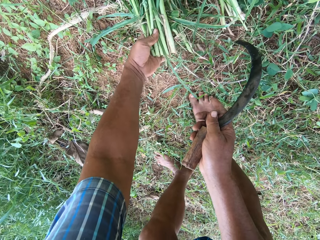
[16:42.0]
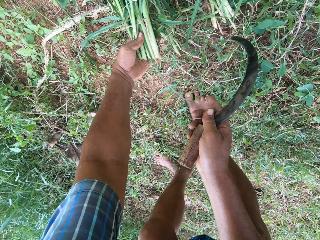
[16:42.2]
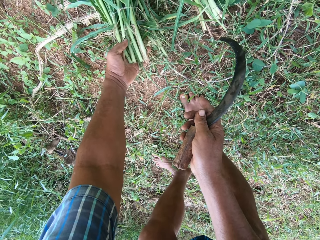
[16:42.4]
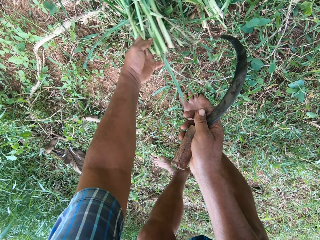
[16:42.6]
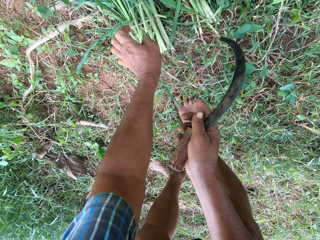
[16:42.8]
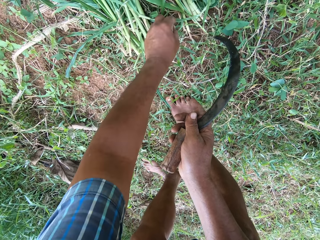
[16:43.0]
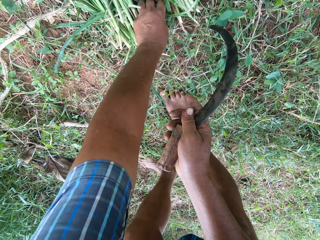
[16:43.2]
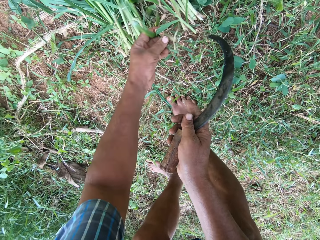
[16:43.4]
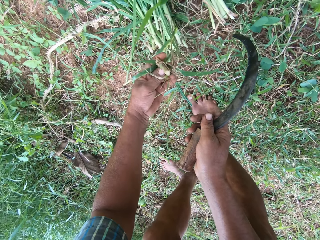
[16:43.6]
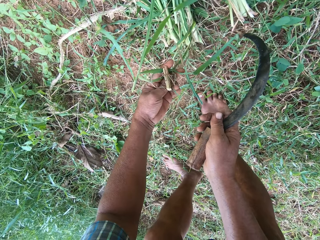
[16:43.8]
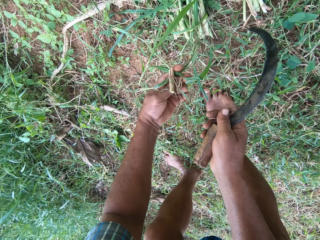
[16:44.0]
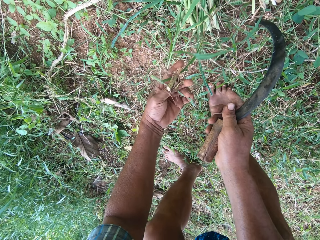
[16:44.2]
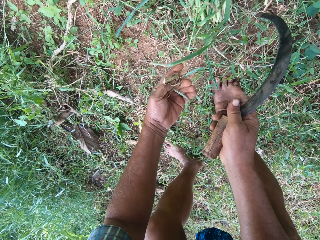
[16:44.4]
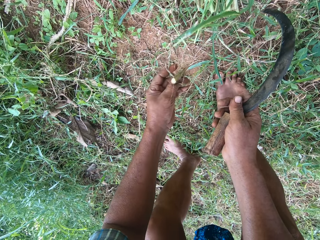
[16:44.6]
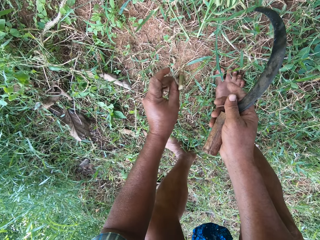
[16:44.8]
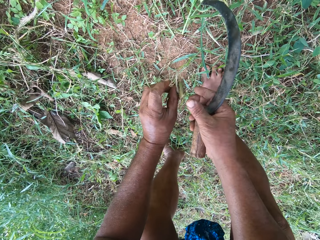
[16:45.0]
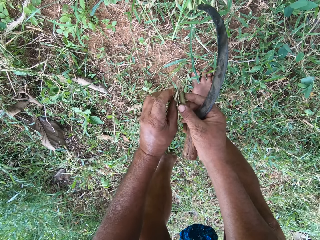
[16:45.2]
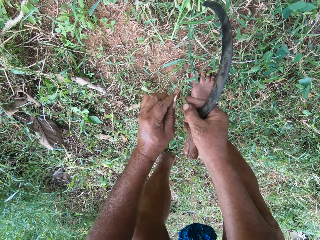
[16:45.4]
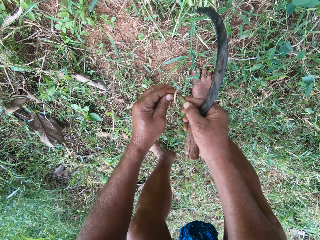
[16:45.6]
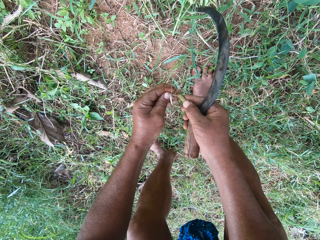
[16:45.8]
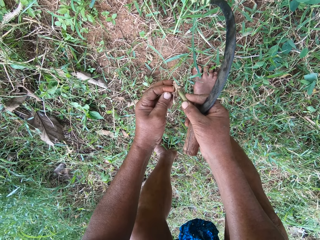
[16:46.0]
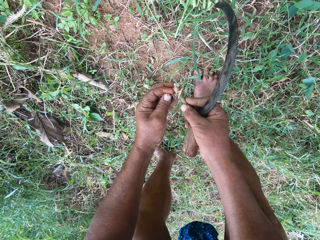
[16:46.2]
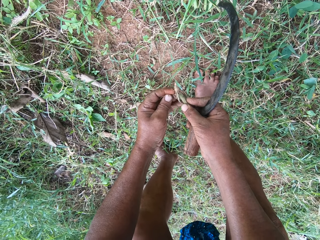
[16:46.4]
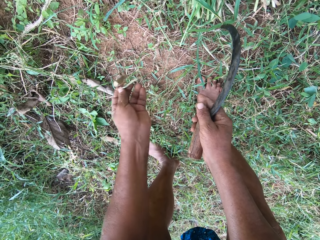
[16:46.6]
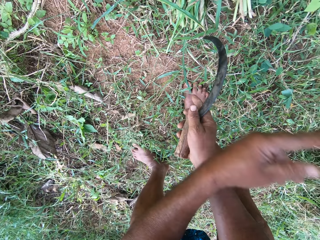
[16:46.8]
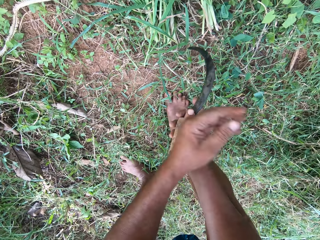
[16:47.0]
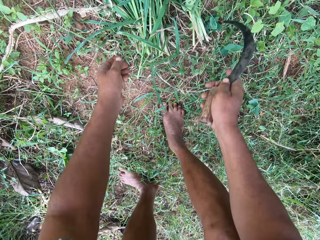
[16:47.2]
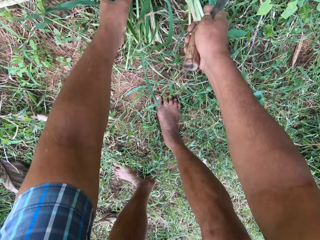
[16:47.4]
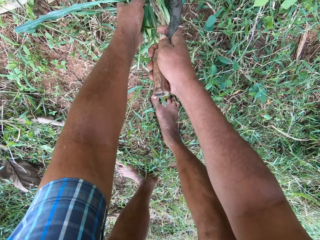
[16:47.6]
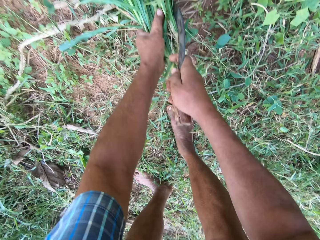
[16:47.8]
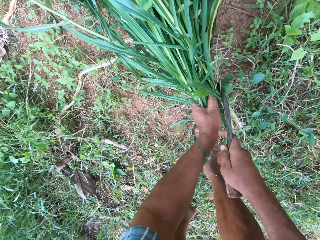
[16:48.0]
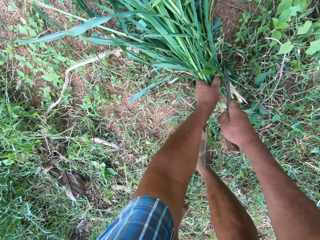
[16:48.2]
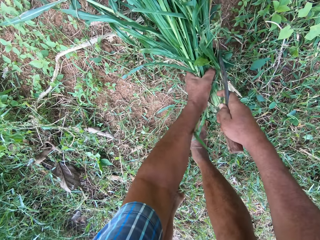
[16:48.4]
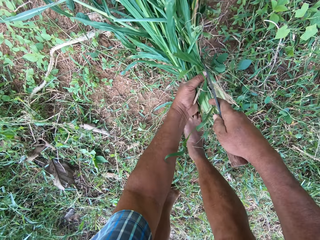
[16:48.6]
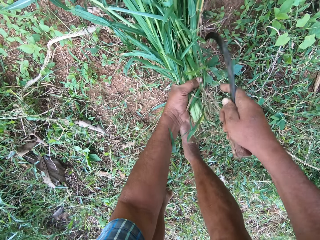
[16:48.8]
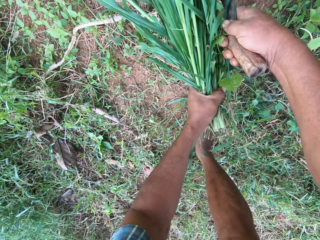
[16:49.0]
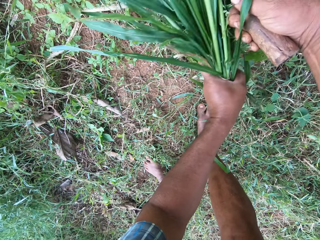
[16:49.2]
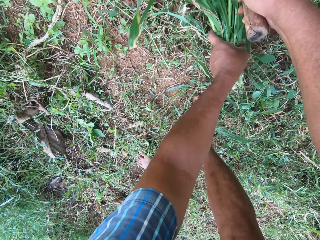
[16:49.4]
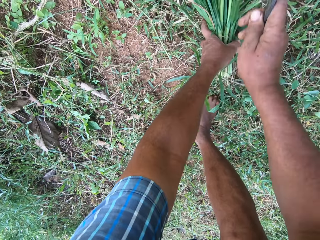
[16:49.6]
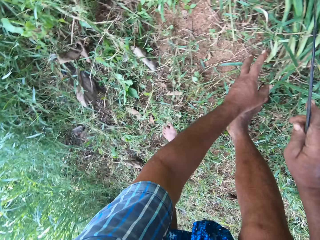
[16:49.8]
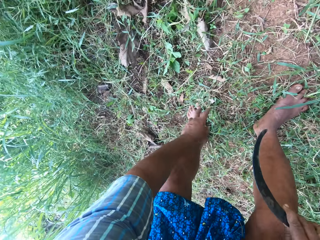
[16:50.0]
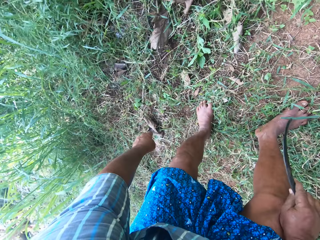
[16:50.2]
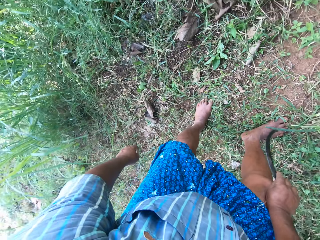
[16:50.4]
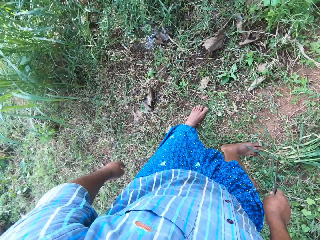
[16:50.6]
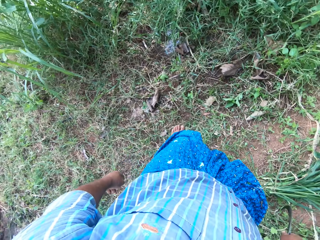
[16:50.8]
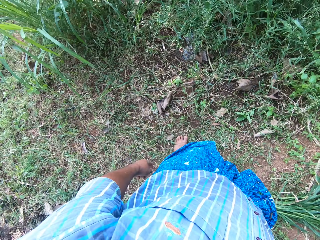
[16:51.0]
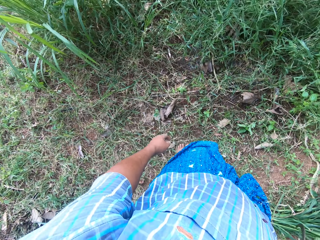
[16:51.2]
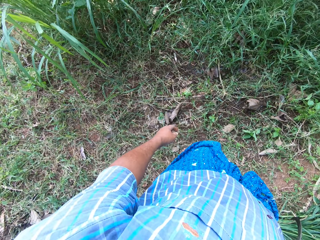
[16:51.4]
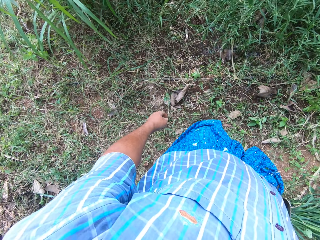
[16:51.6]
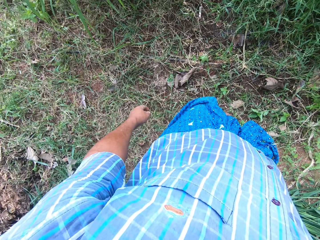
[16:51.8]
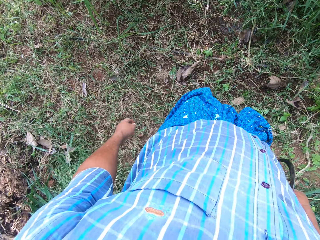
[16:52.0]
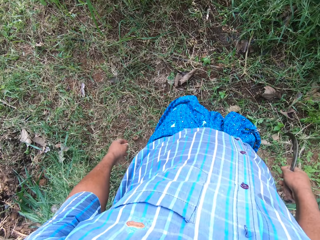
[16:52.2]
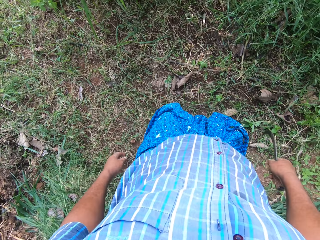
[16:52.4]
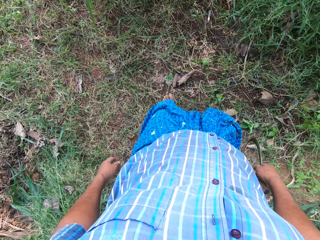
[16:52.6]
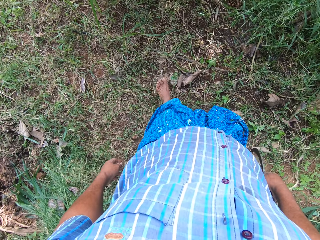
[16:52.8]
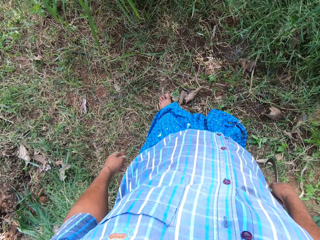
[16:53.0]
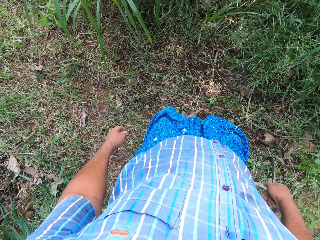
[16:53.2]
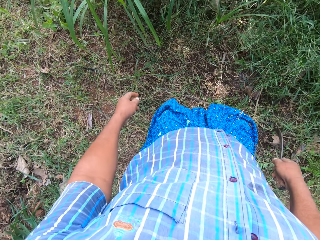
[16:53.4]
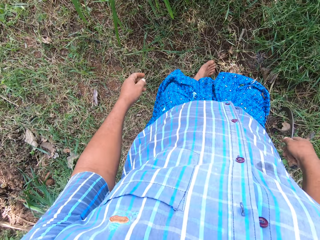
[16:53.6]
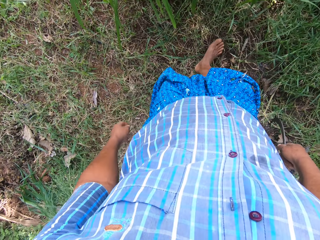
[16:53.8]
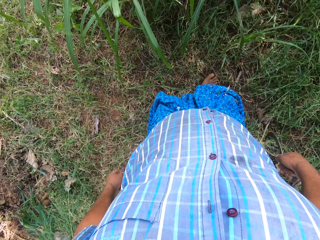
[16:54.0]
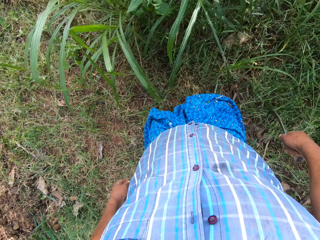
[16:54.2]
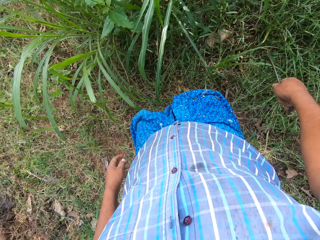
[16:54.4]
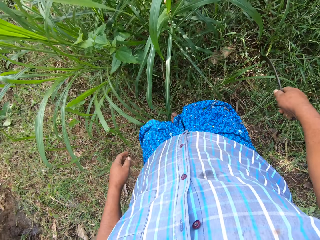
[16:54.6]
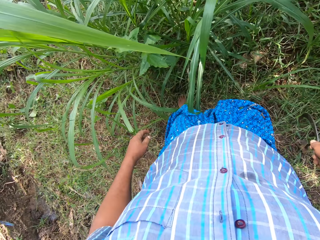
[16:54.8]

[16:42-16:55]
The camera wearer takes a branch or piece of napier grass stem with his left hand. He spreads the napier grass. He throws the branch away. He arranges the grass properly. He collects the napier grass together. He puts the napier grass down. He walks.

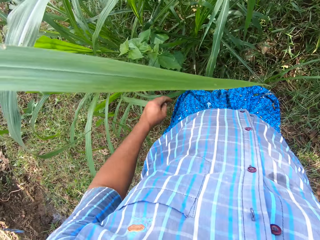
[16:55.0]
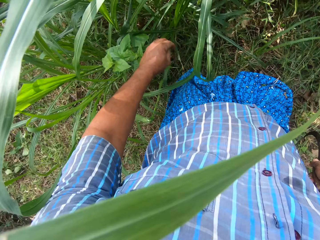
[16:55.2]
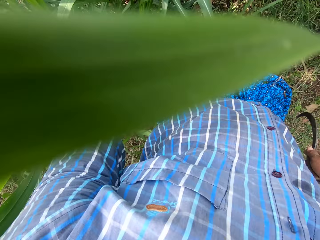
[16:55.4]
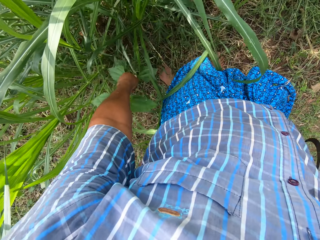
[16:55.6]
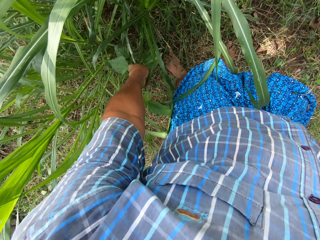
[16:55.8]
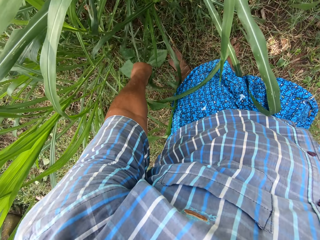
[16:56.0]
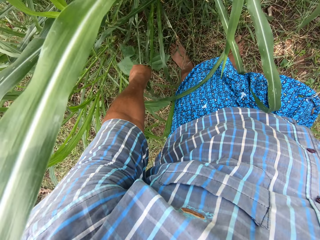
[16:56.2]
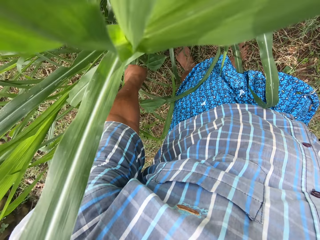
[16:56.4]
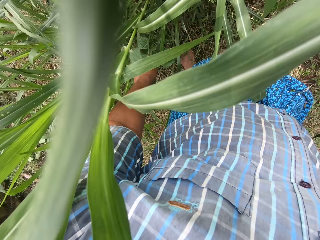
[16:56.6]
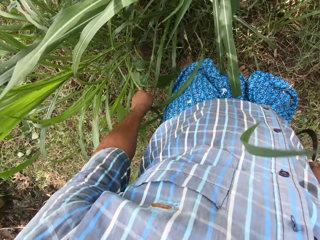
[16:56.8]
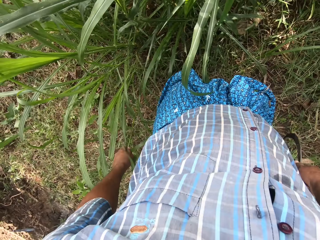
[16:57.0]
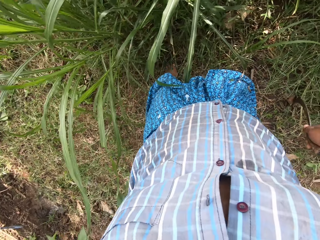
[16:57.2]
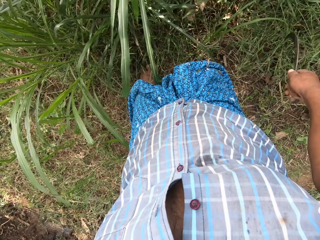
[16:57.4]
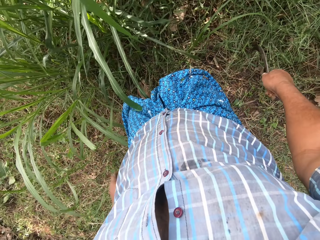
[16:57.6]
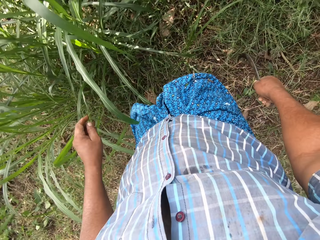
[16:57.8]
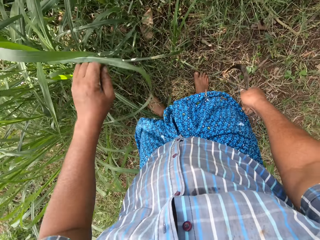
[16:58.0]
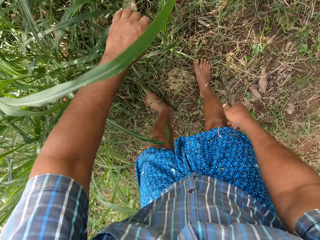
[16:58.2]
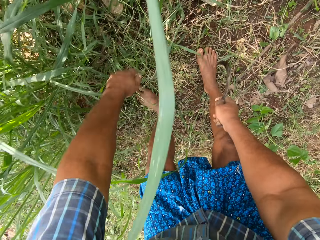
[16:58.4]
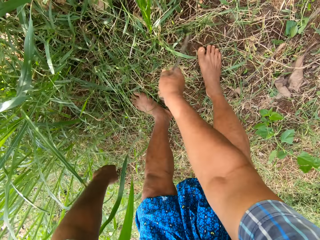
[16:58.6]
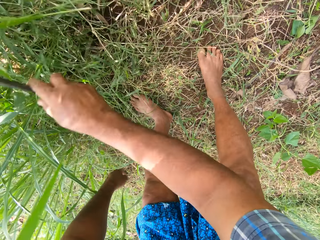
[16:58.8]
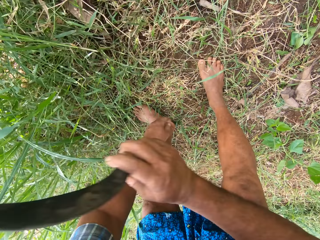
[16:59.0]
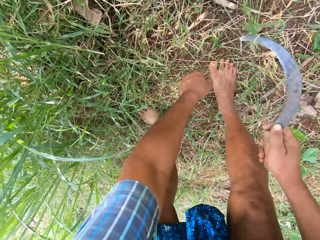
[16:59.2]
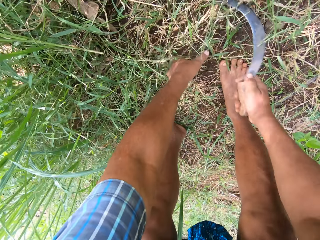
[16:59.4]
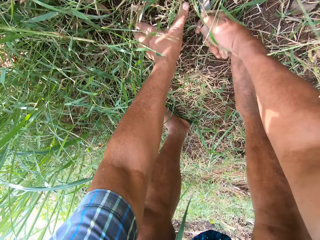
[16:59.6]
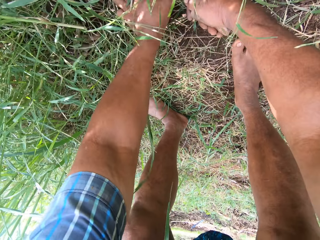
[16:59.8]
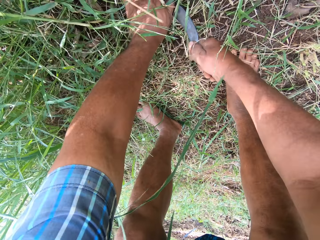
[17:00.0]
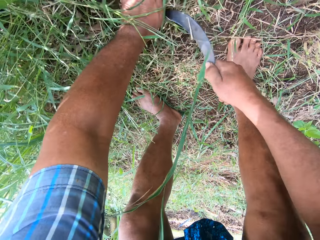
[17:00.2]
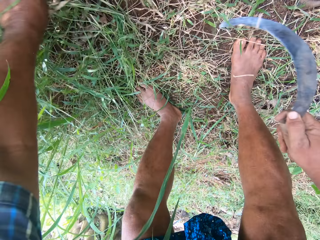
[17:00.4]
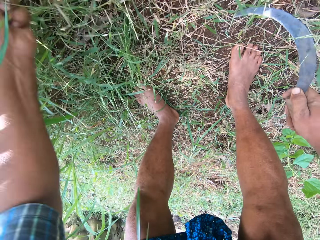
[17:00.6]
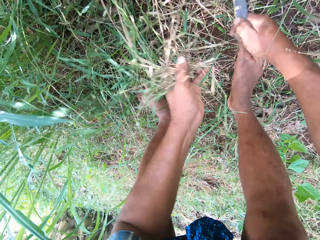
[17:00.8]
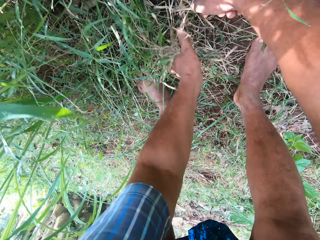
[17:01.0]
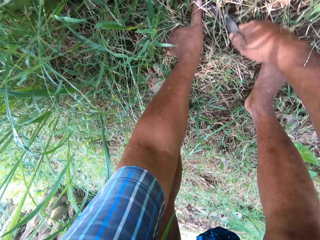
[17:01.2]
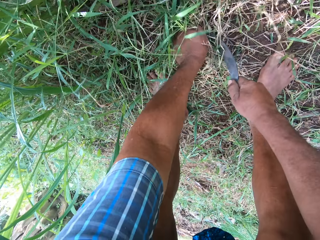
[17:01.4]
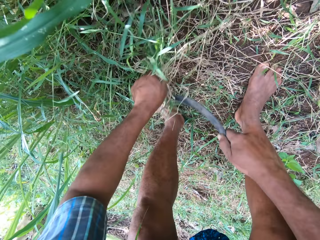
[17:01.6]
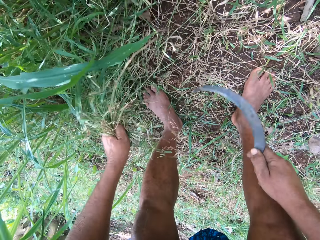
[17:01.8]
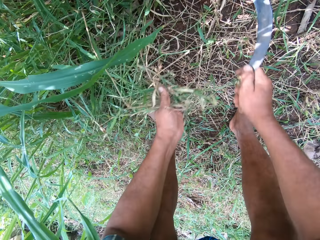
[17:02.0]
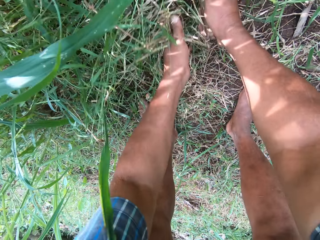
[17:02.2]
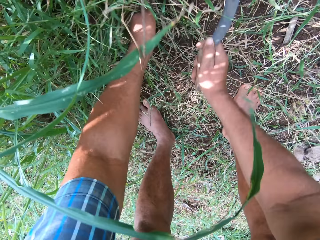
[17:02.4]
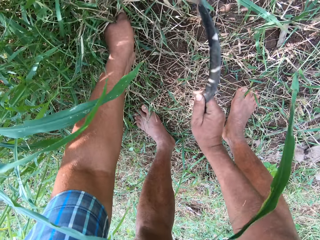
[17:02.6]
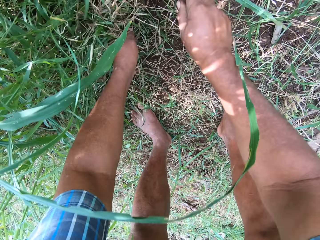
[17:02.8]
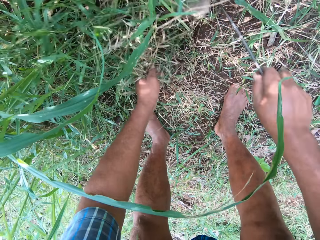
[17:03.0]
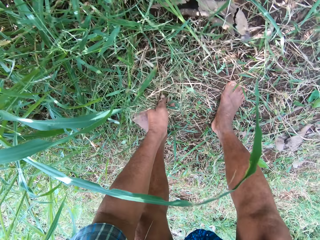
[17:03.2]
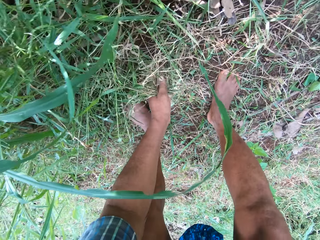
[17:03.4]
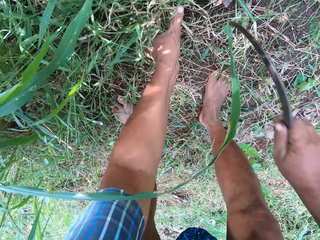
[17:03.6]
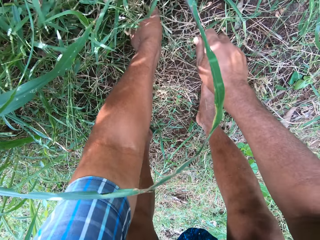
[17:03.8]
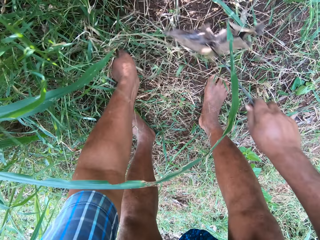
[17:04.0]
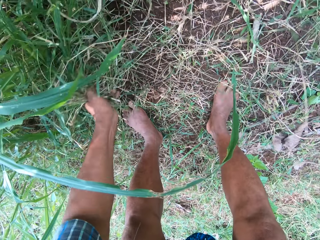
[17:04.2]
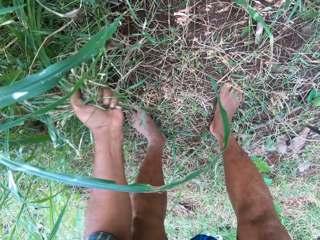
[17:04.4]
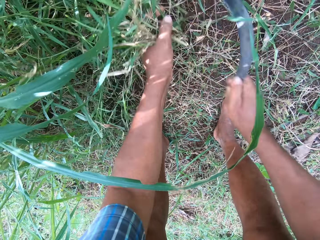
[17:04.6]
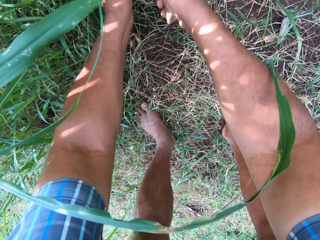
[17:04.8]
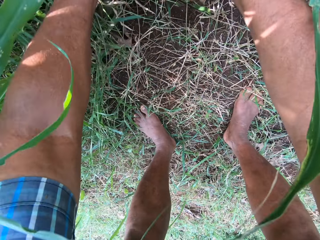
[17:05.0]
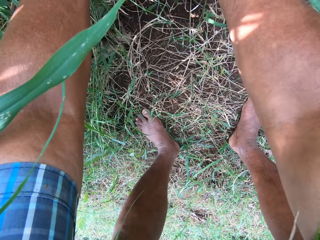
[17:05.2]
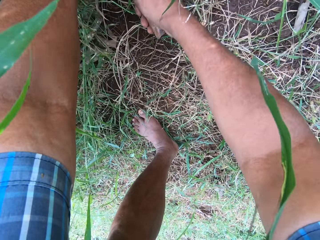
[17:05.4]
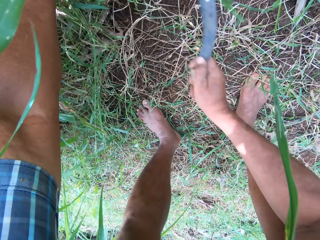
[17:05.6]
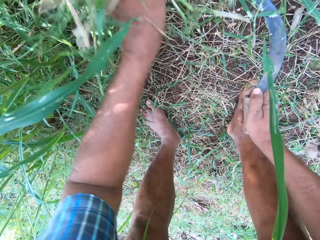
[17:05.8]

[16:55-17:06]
The camera wearer pulls grass or a plant with his left hand. He cuts the grass with the sickle in his right hand. He sways the blade. He collects the grass with the hand. He cuts the grass. He pulls the grass with the hand.
